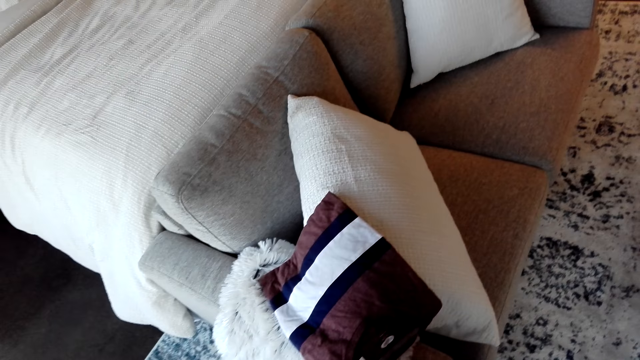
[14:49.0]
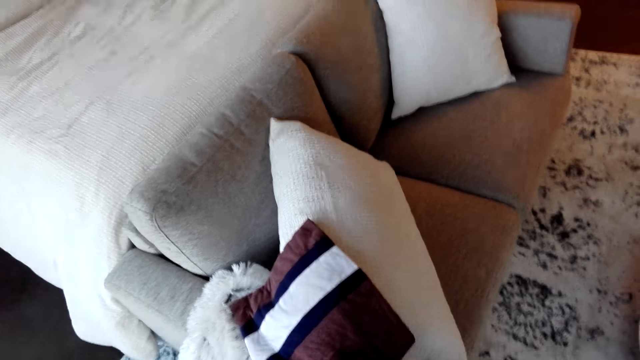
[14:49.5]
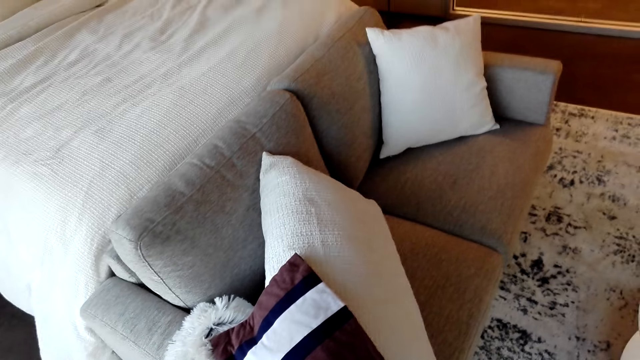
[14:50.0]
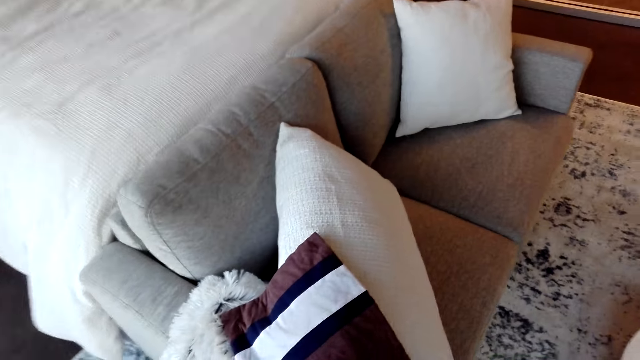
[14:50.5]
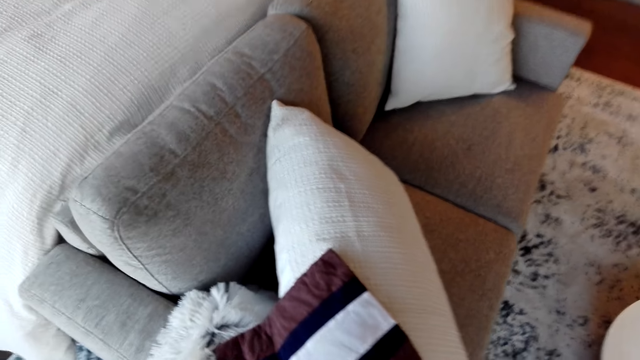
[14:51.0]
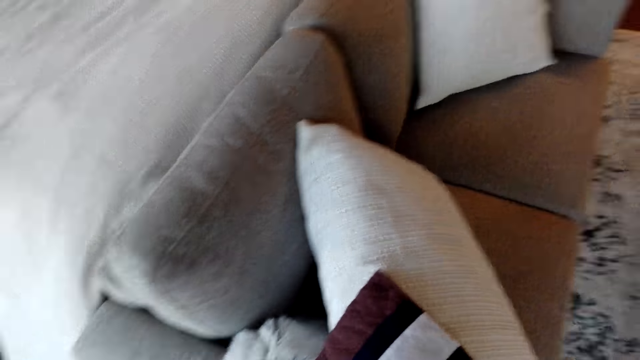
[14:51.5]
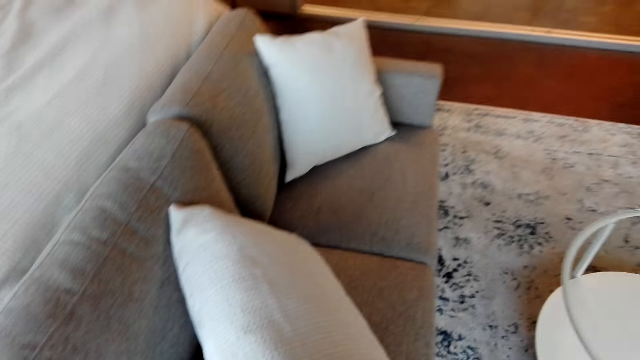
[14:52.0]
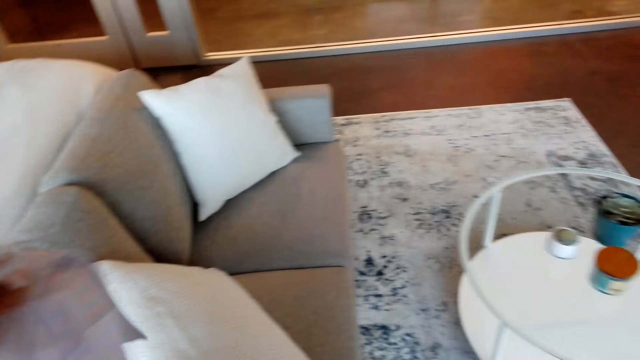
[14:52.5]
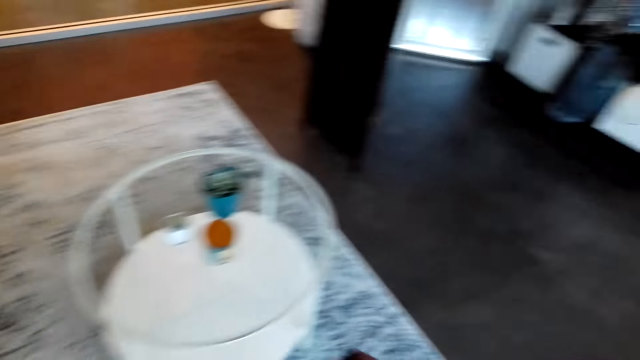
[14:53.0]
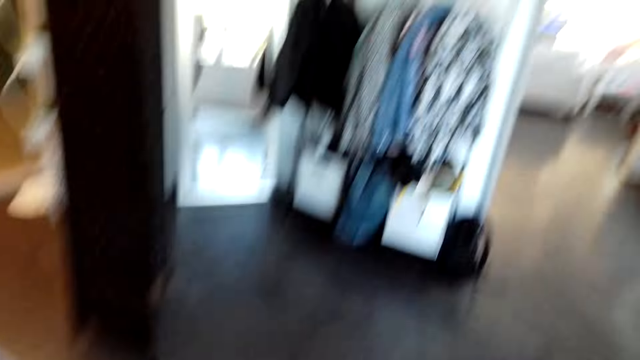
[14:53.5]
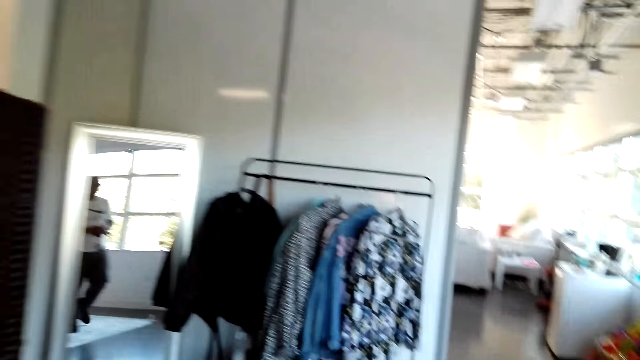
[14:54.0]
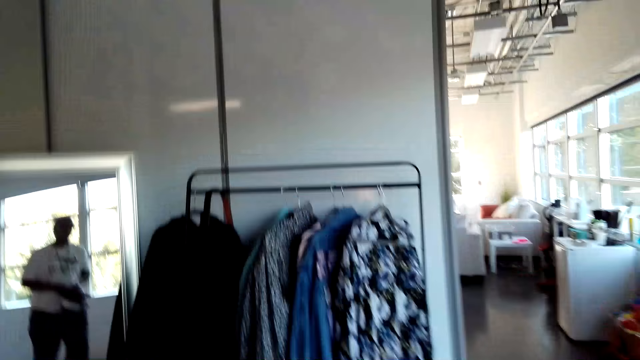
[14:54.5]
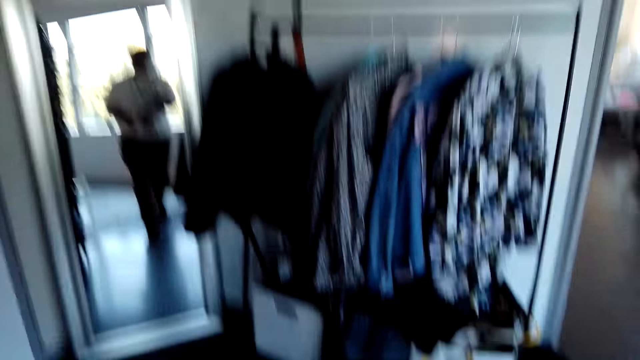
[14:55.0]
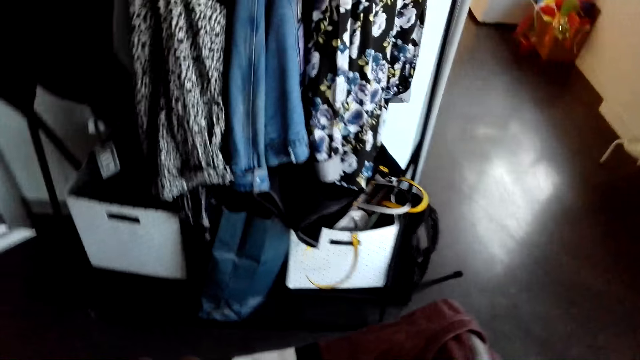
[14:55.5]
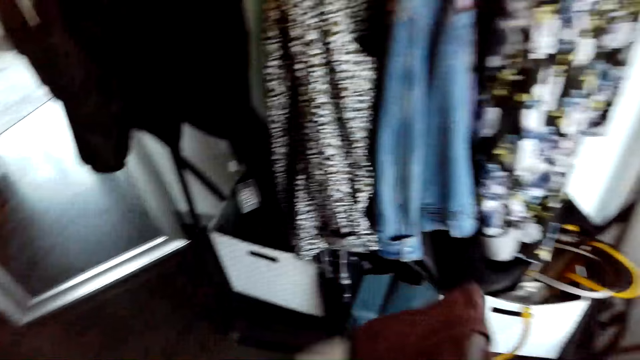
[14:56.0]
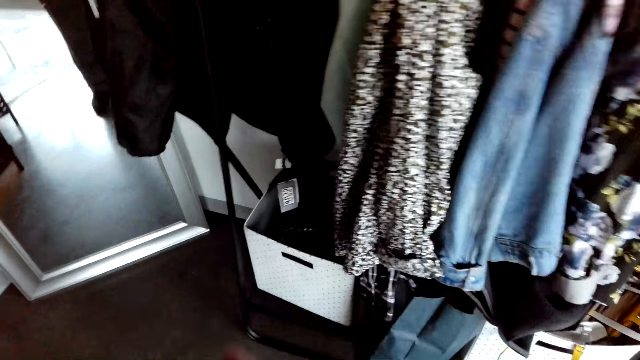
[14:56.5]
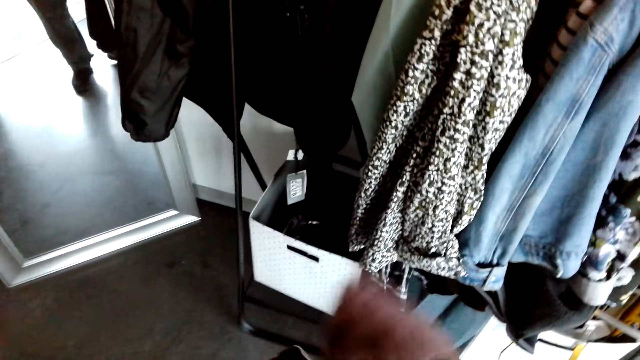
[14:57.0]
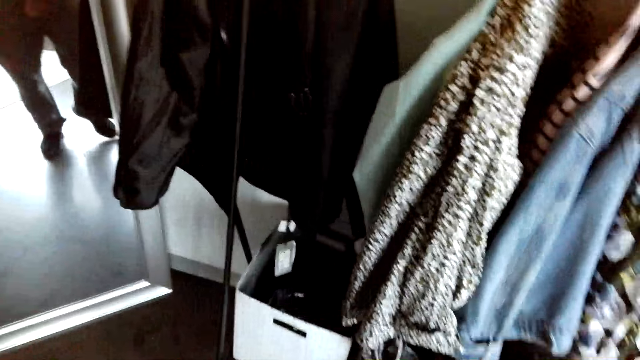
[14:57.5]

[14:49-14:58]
The camera wearer picks up a cloth.

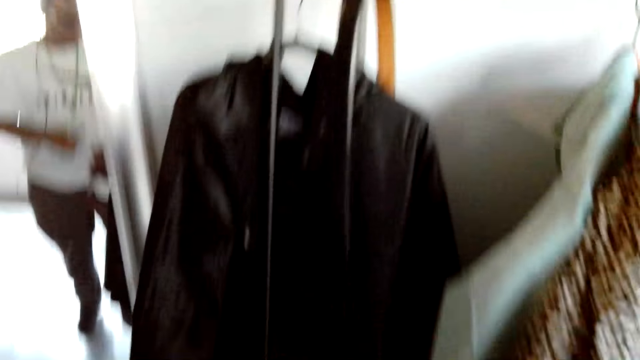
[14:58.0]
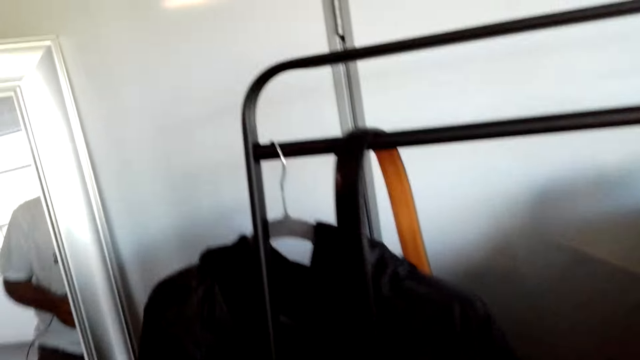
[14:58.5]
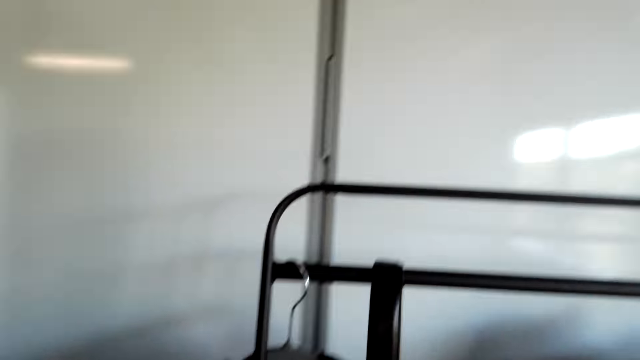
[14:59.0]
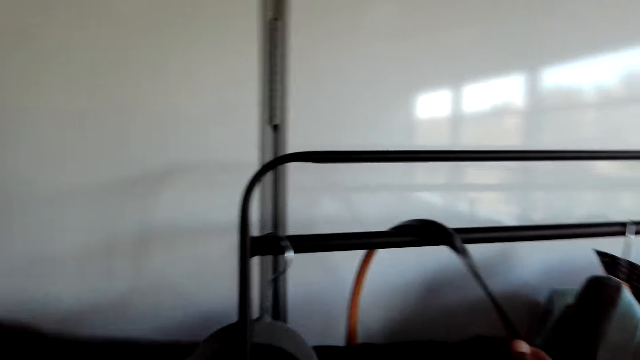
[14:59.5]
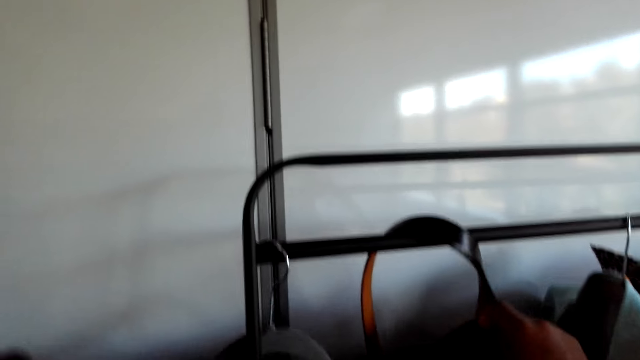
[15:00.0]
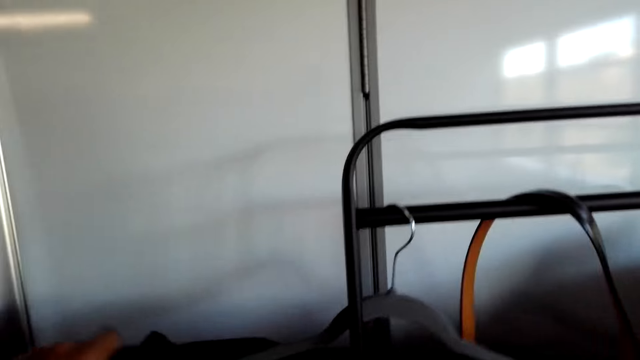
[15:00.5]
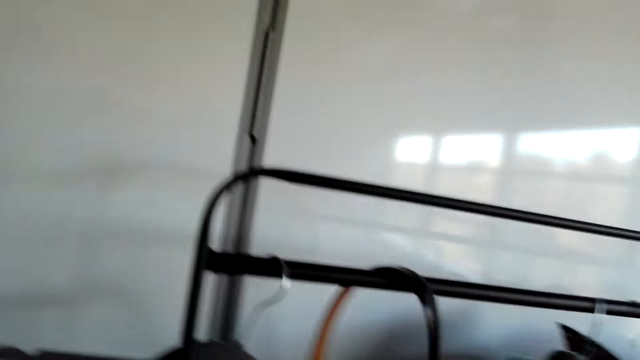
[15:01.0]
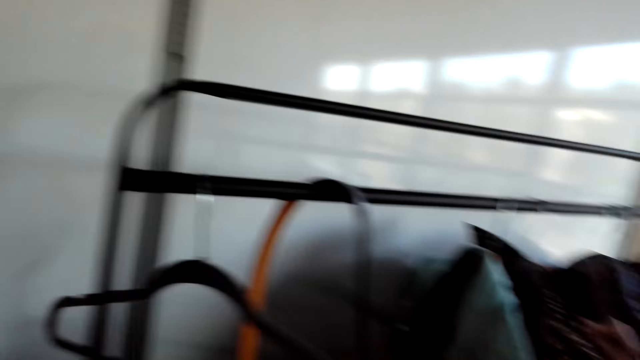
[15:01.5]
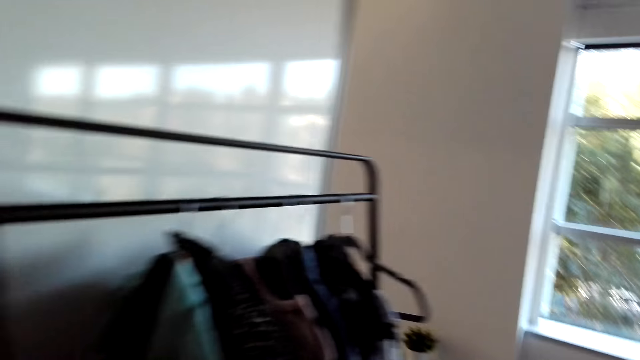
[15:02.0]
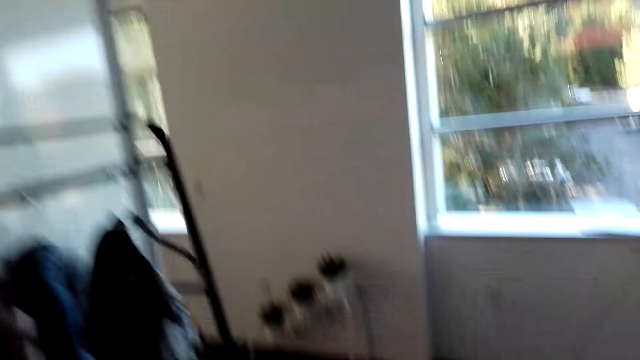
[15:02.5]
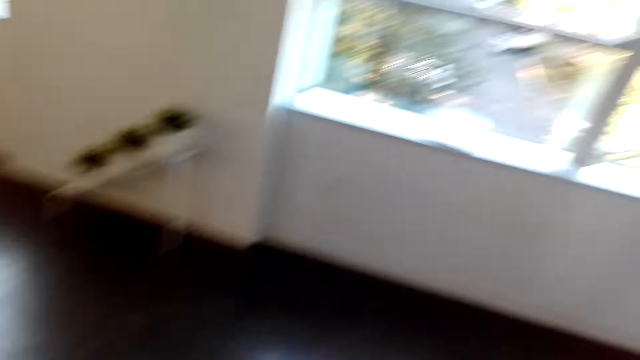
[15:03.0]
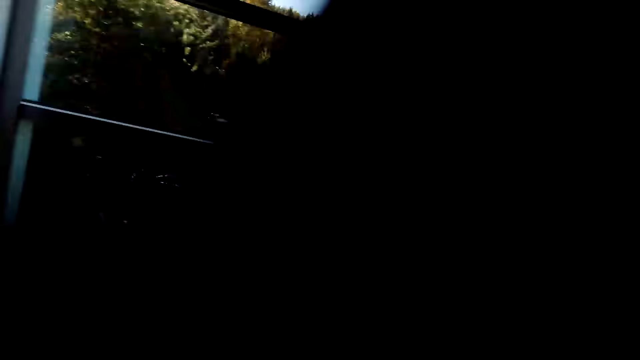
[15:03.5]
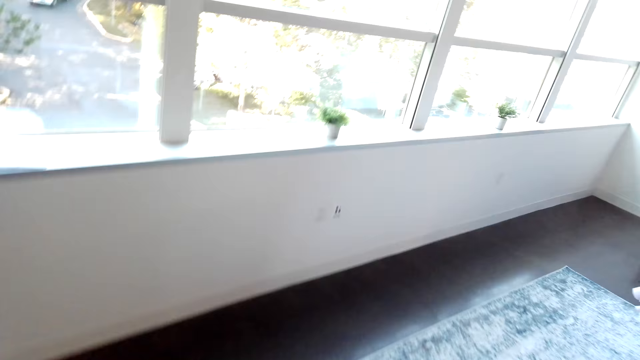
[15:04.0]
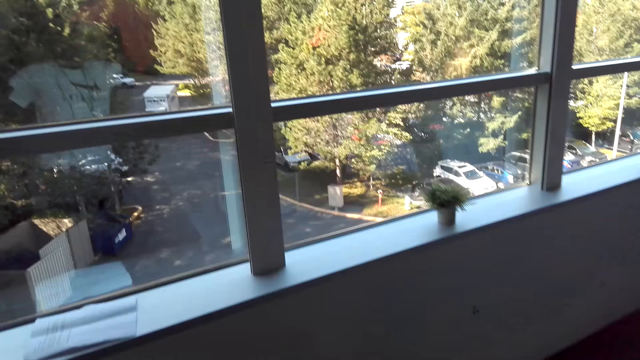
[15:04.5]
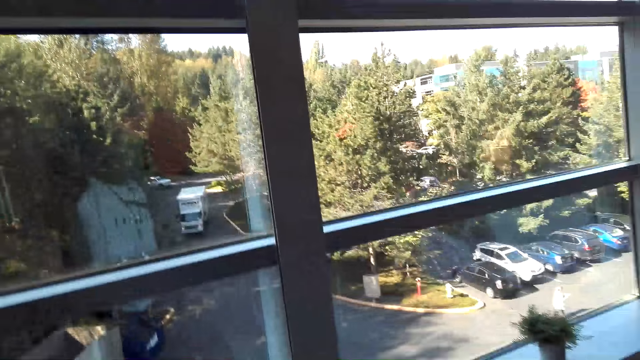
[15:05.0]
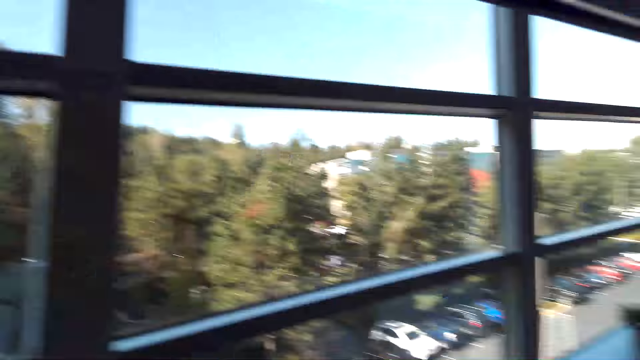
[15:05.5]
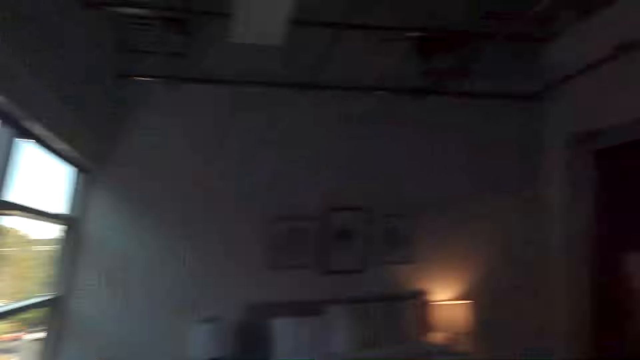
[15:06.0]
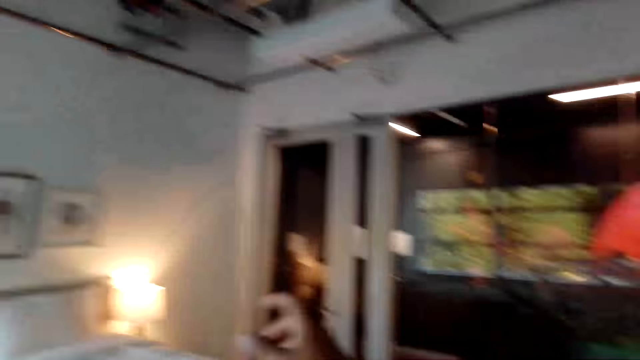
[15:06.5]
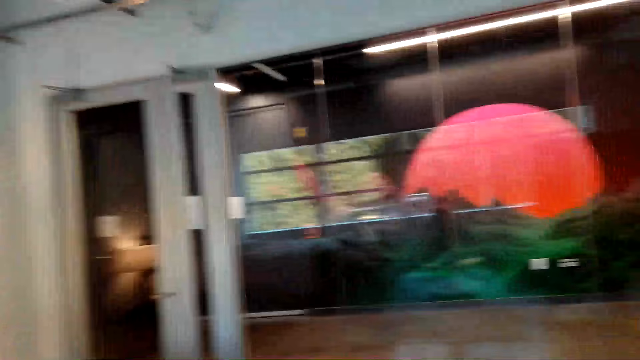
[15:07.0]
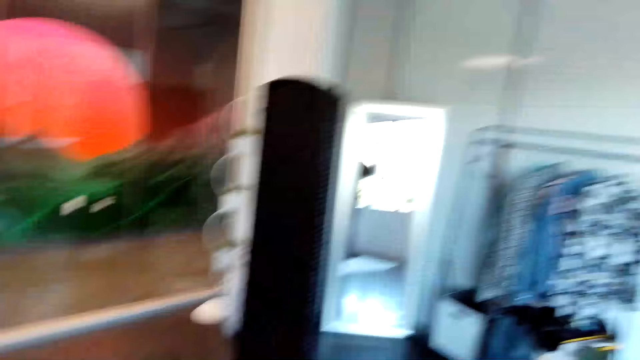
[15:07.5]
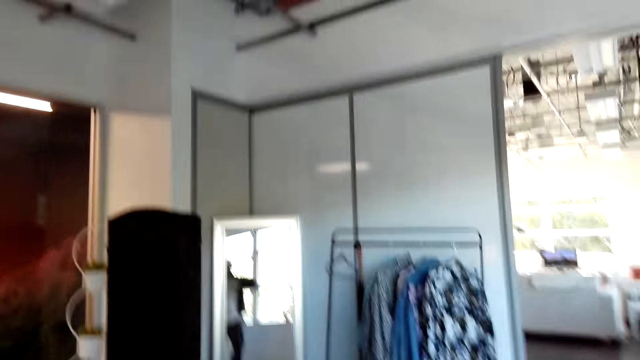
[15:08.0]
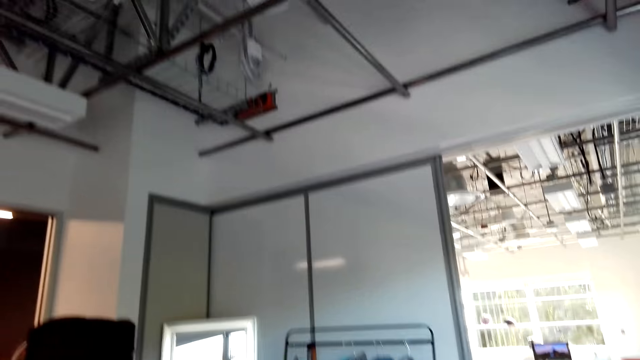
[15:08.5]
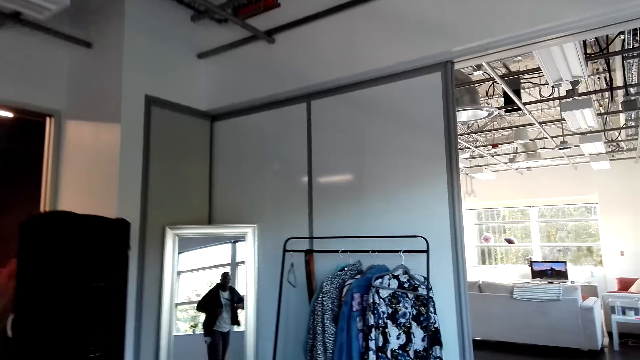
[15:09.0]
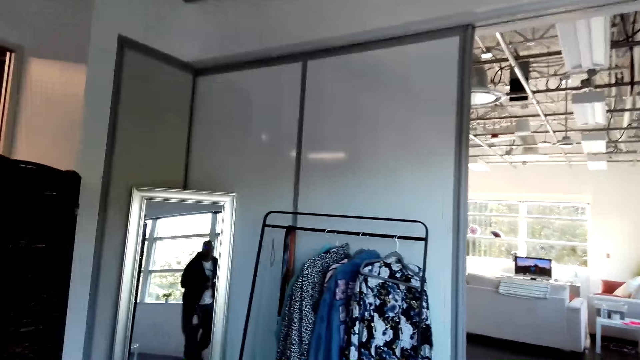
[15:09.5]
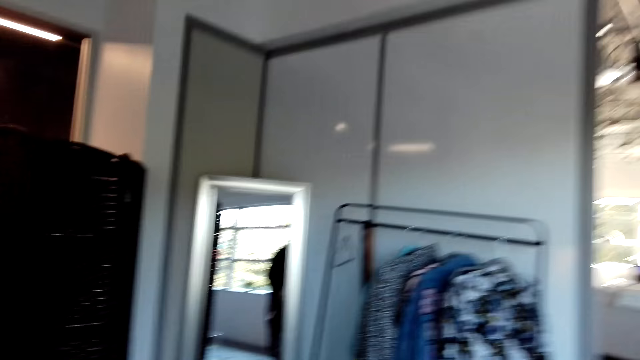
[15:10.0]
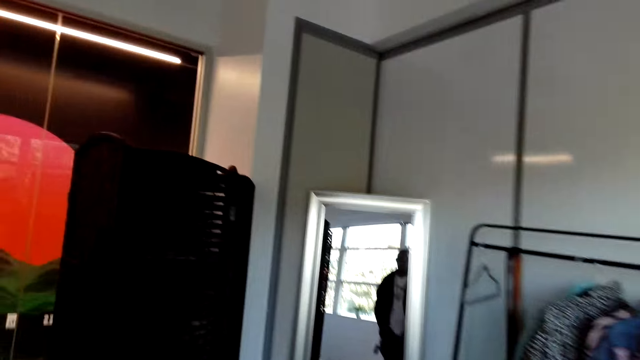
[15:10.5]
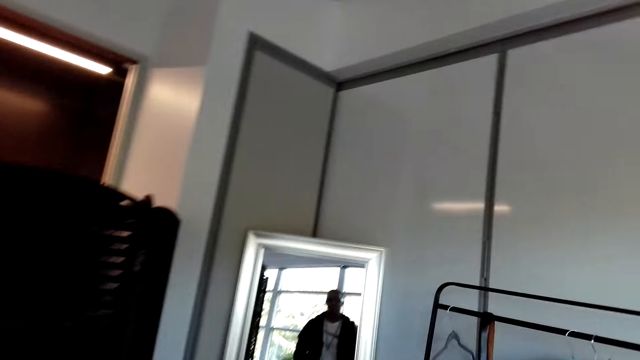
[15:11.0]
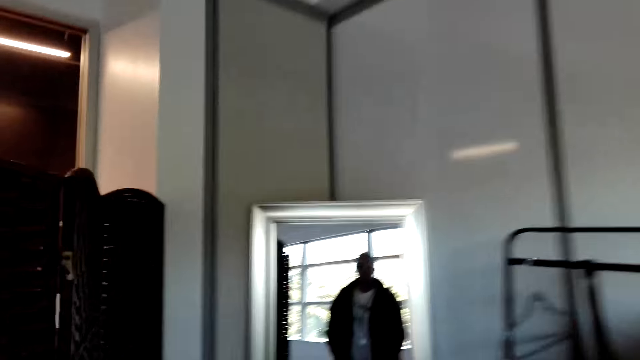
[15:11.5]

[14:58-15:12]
The camera wearer picks up the belt. They remove a cloth from the hanger. They look around the room. They fit the cloth.
